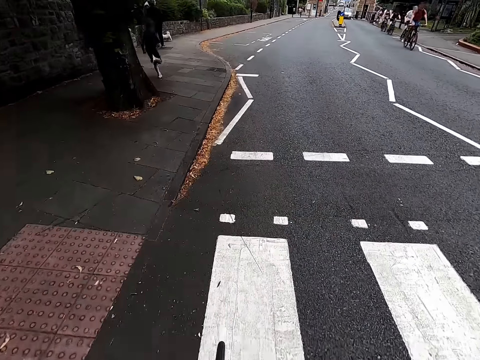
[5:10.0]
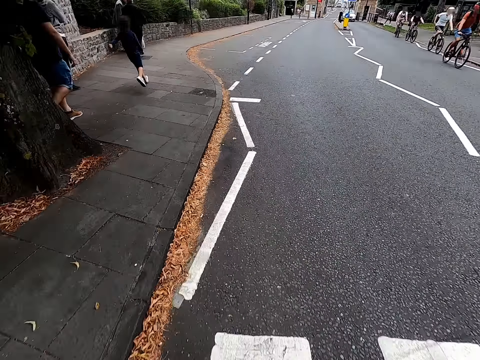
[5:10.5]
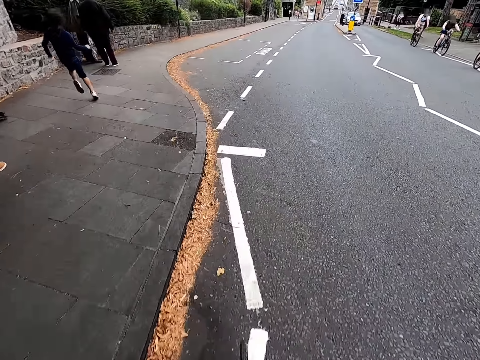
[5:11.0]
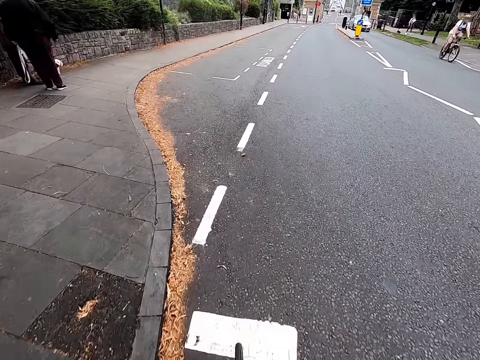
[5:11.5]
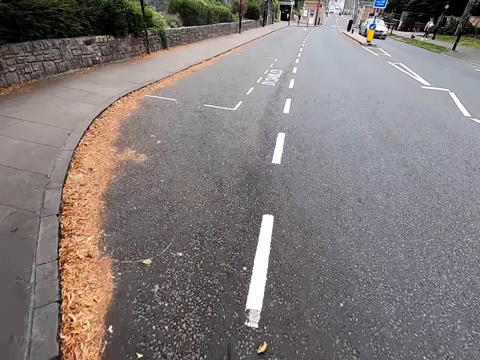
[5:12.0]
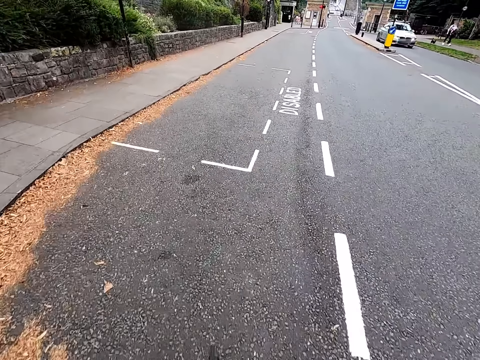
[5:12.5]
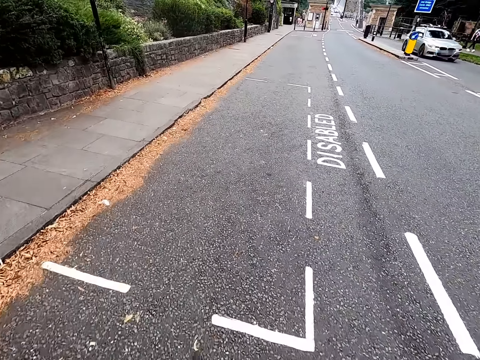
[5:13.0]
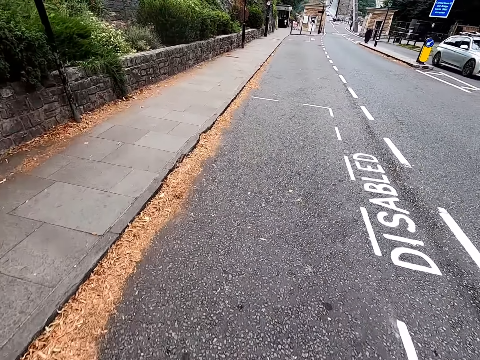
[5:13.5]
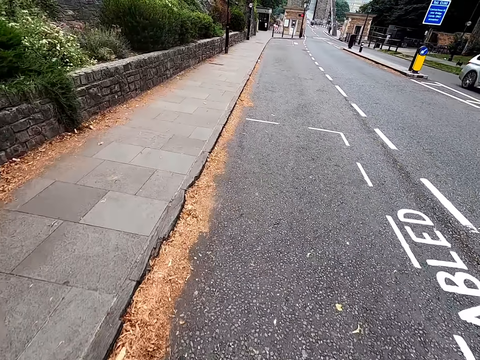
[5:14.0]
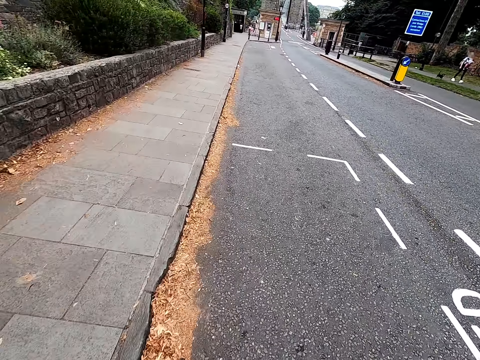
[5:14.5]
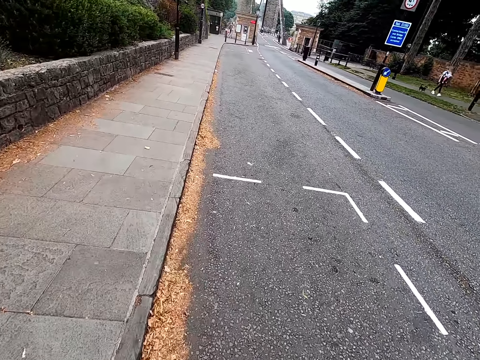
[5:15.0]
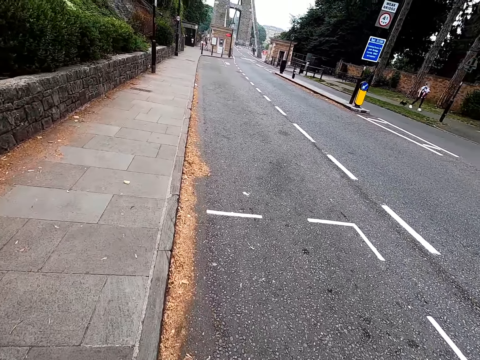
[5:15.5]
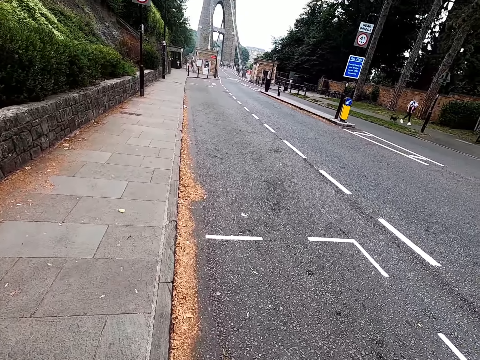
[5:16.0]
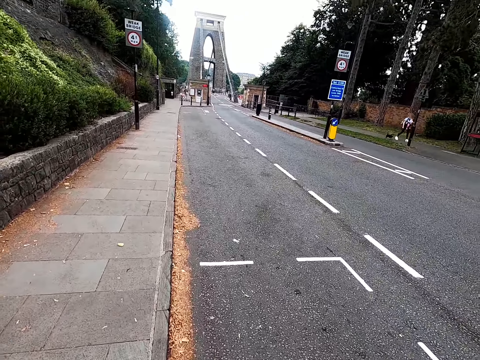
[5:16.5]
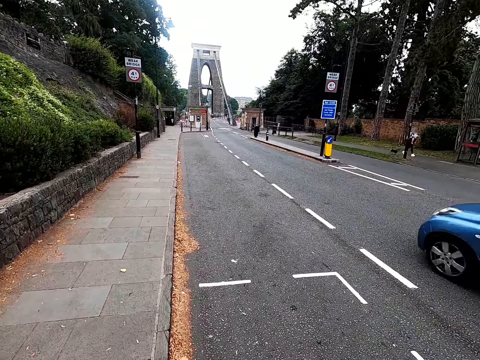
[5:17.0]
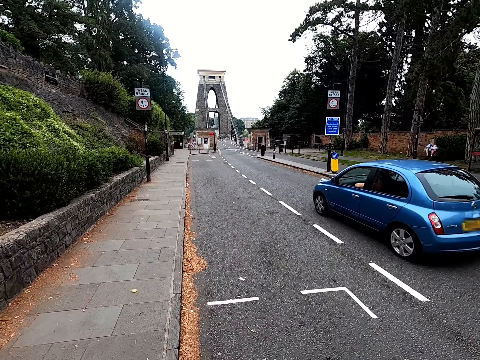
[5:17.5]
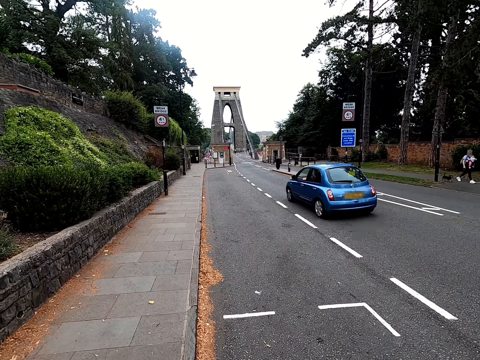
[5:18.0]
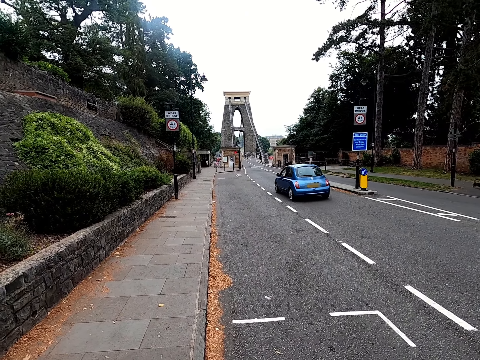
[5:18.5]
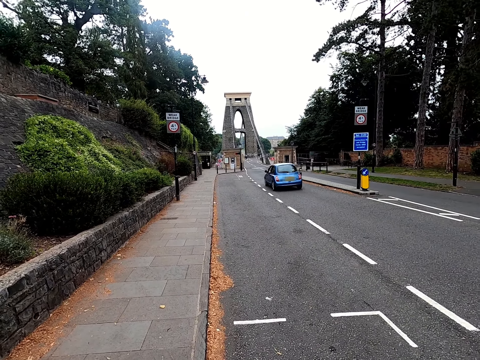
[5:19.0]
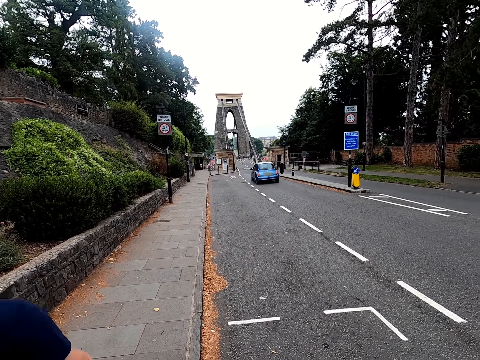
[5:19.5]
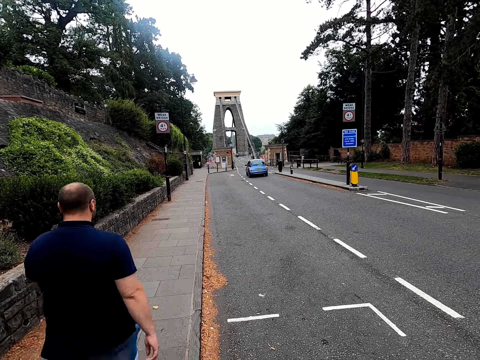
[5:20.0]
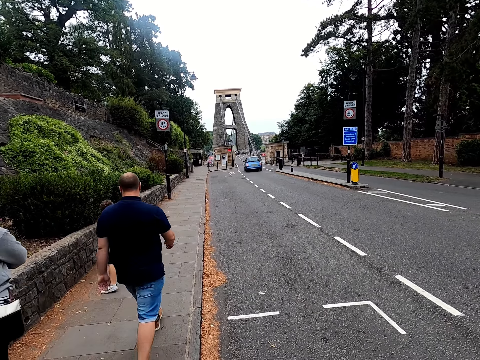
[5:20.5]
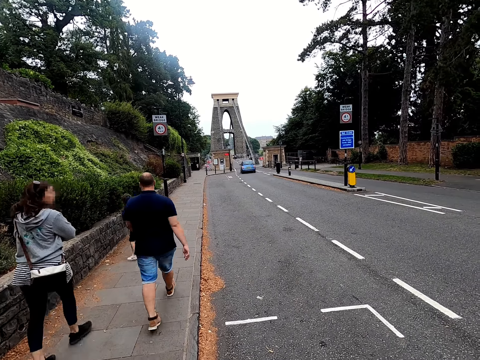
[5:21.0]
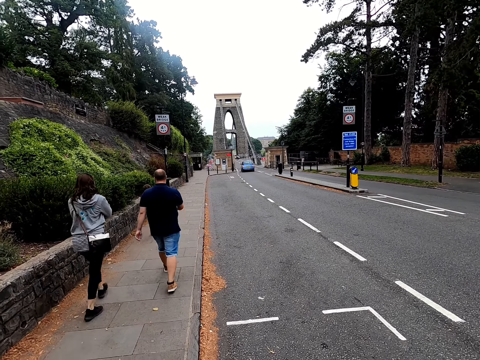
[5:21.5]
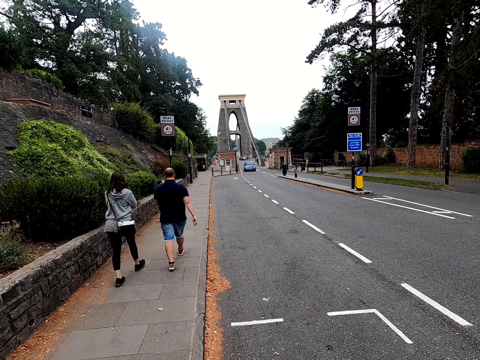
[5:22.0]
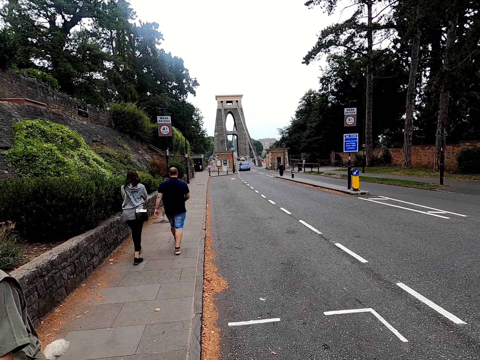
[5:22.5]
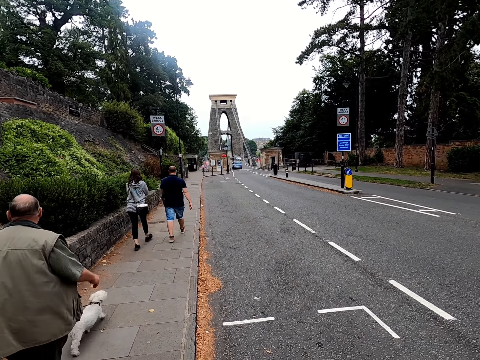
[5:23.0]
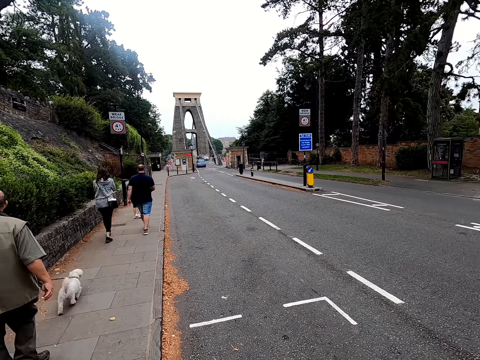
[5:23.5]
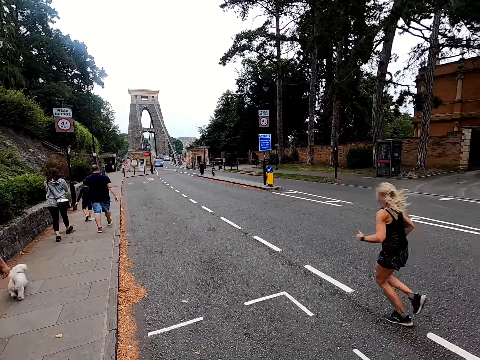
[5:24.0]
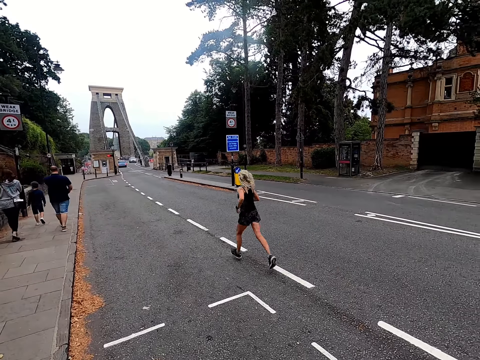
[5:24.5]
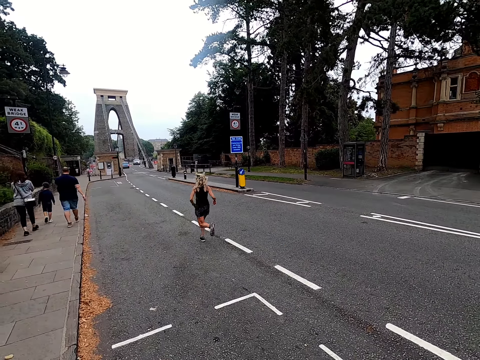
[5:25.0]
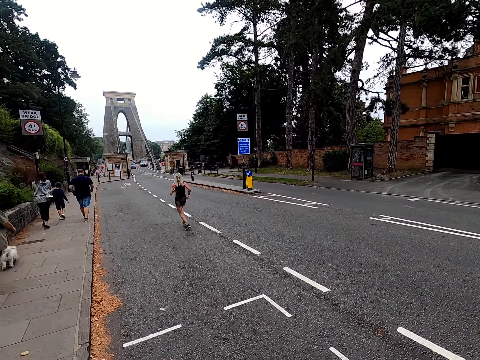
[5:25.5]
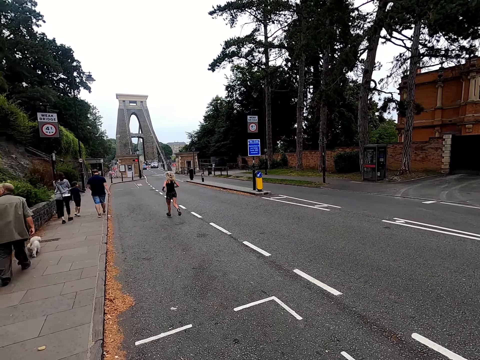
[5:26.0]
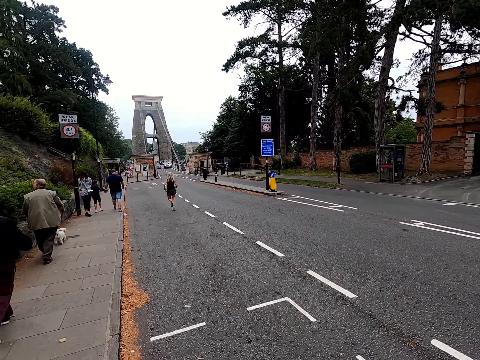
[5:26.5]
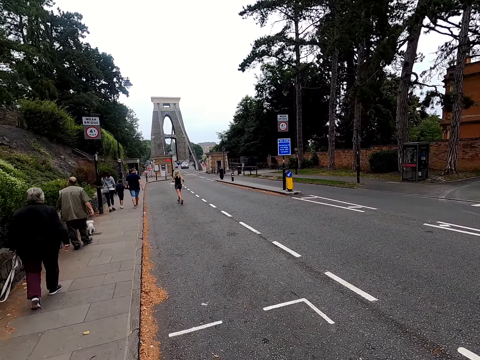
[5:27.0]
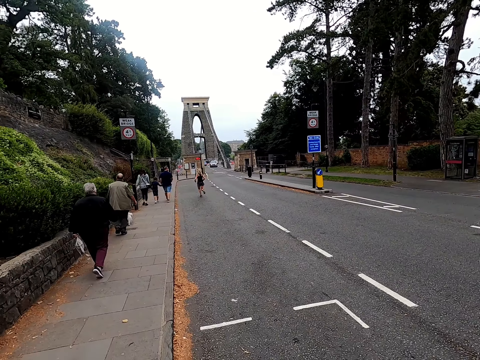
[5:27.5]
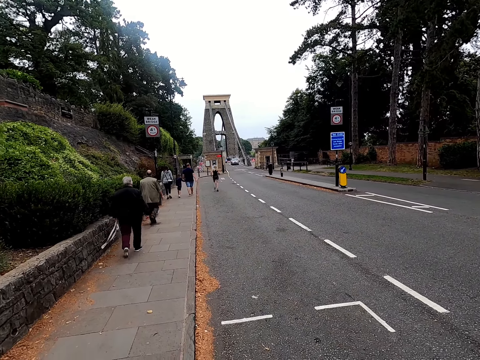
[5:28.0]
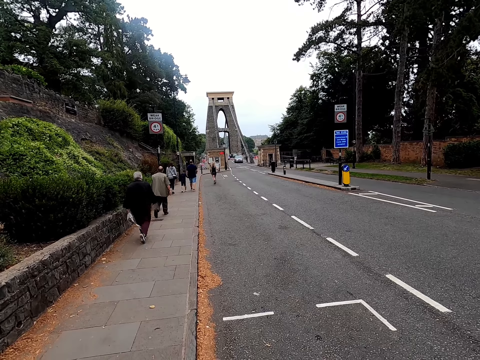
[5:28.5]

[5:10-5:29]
A man cycles. A boy runs. The man cycles. The camera wearer stops the bicycle. They look around the road. Another man walks. A woman walks. The other man walks. Another woman runs. The boy walks. A third woman walks.

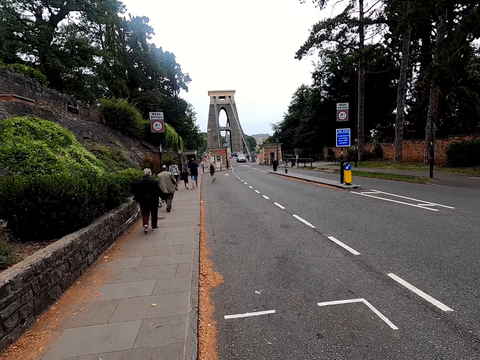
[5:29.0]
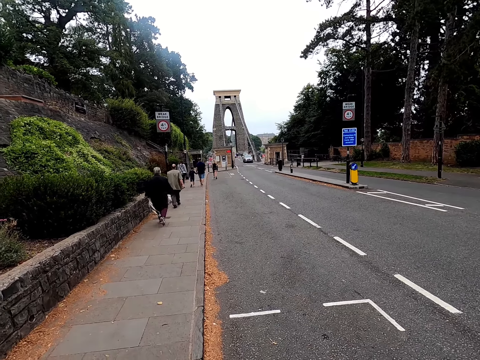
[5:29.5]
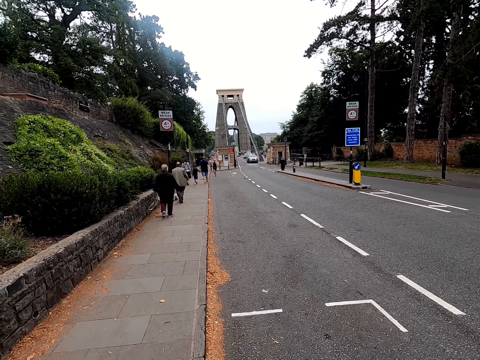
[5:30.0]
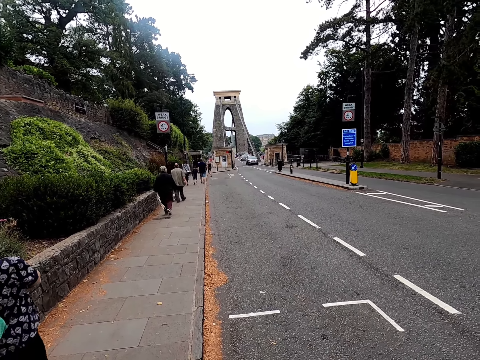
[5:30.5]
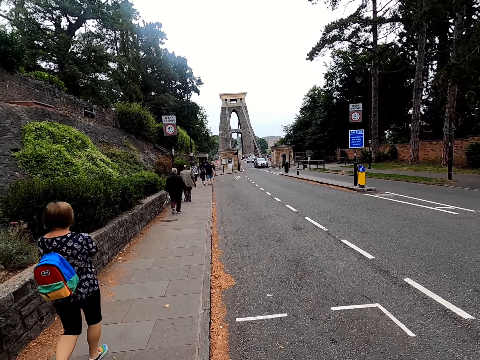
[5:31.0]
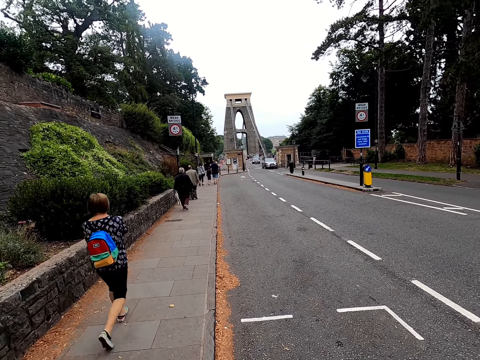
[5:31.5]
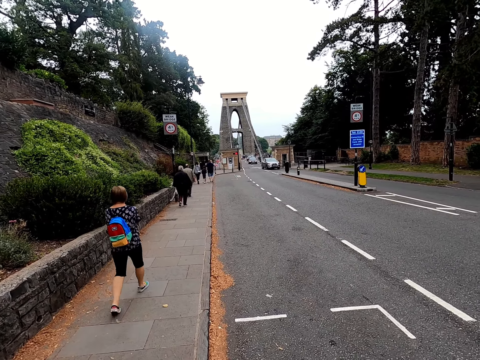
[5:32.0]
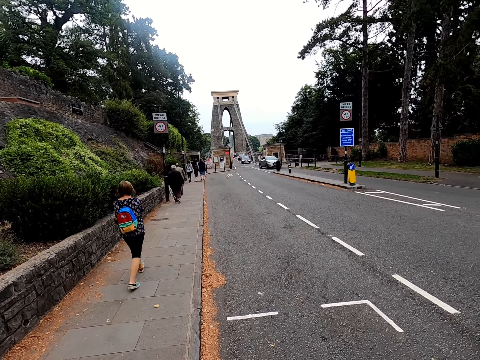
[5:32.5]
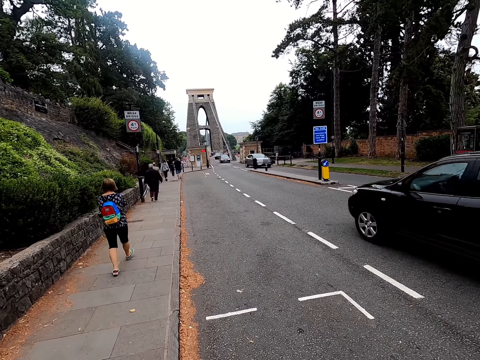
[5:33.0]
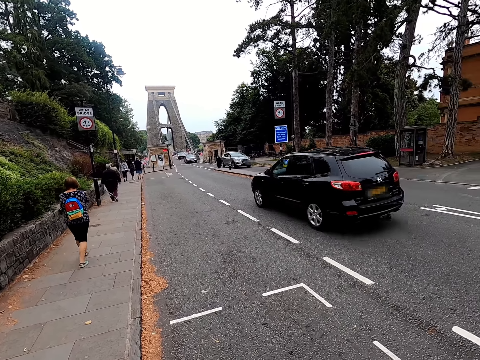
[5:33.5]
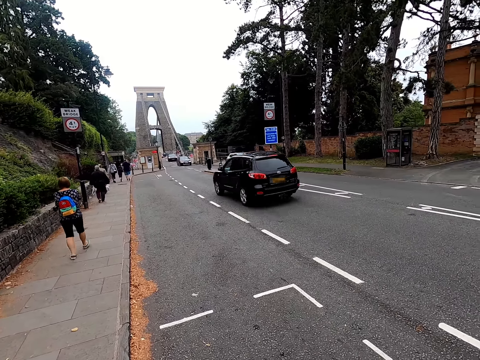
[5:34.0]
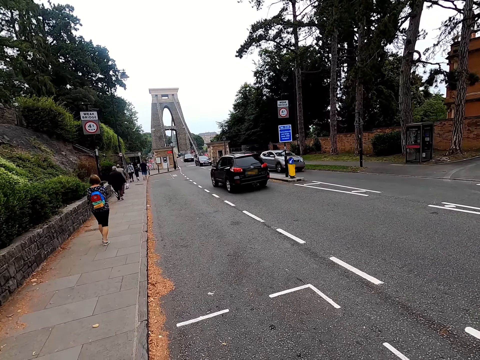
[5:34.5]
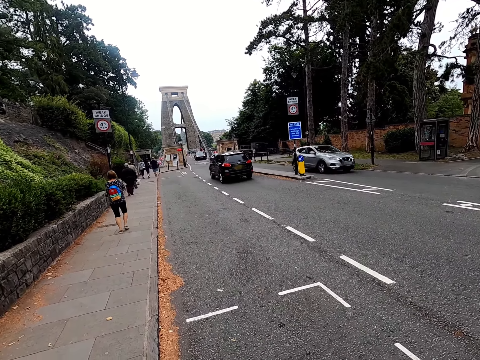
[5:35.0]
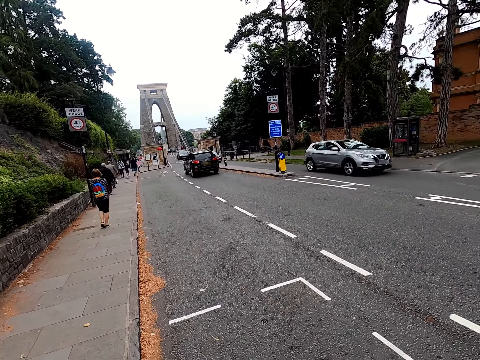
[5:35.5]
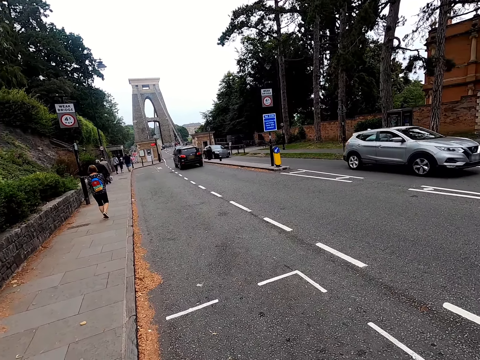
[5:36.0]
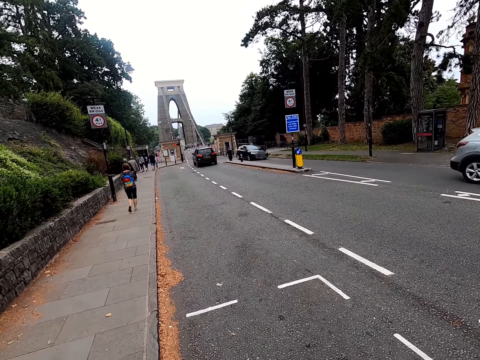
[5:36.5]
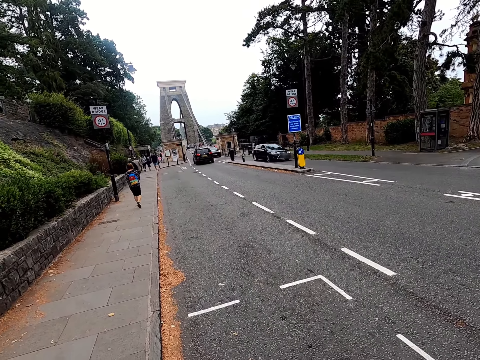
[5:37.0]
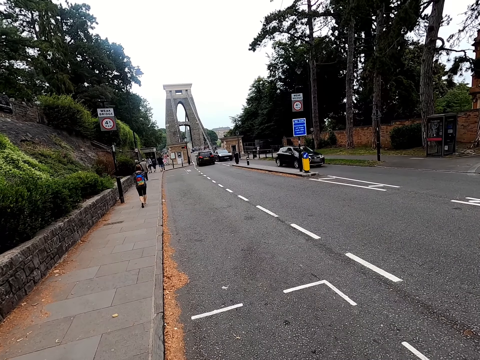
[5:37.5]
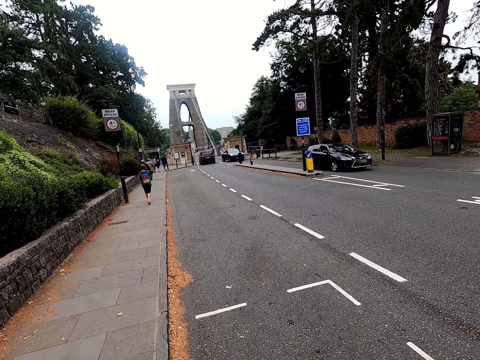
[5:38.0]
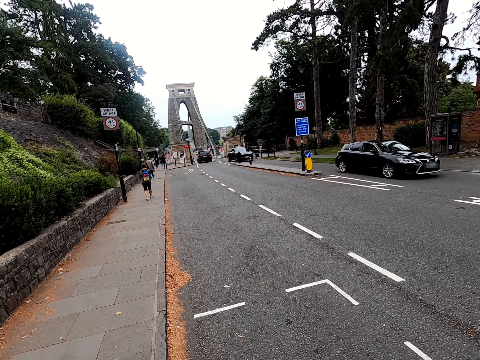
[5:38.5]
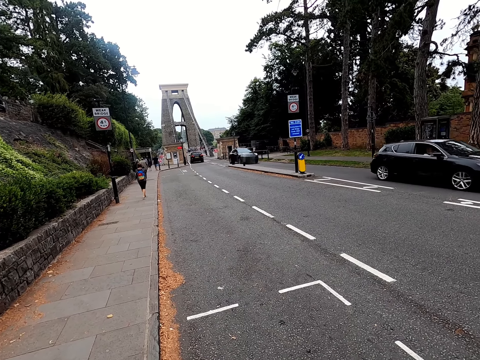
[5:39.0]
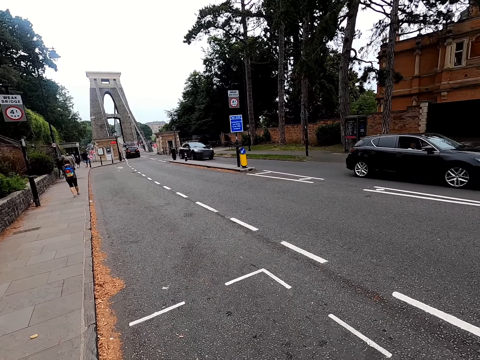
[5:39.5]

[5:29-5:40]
A woman walks.
